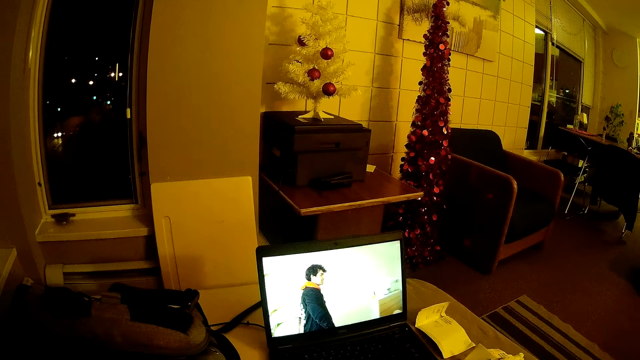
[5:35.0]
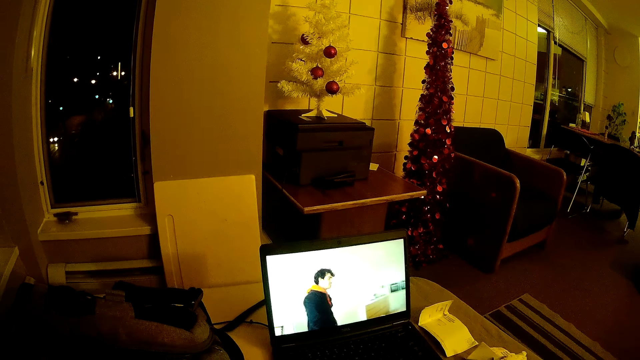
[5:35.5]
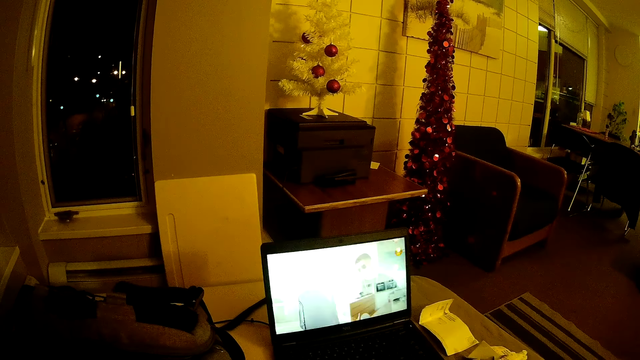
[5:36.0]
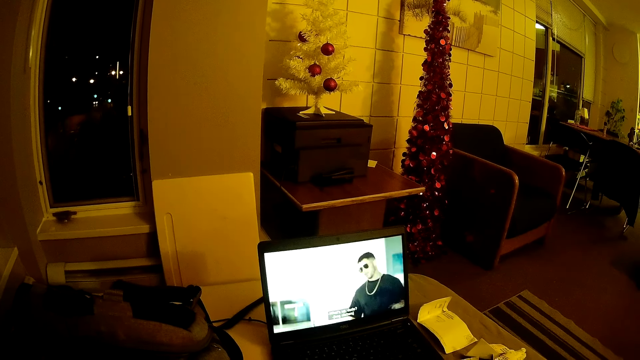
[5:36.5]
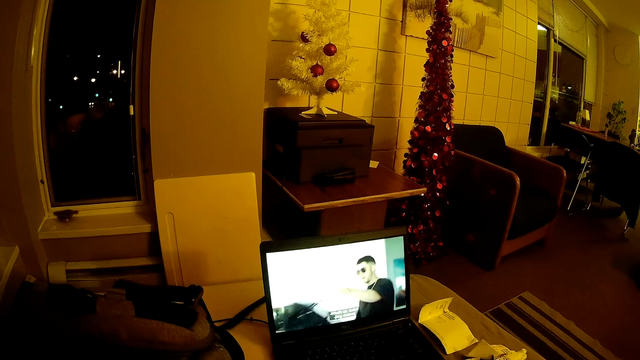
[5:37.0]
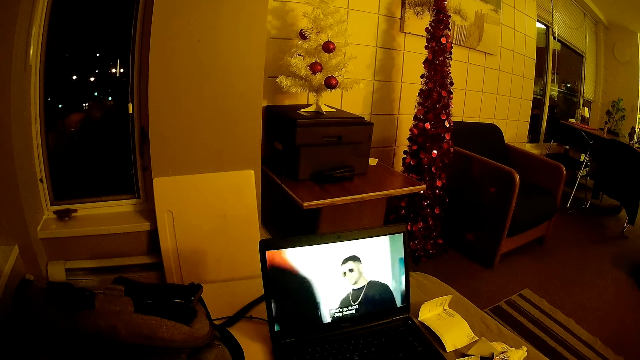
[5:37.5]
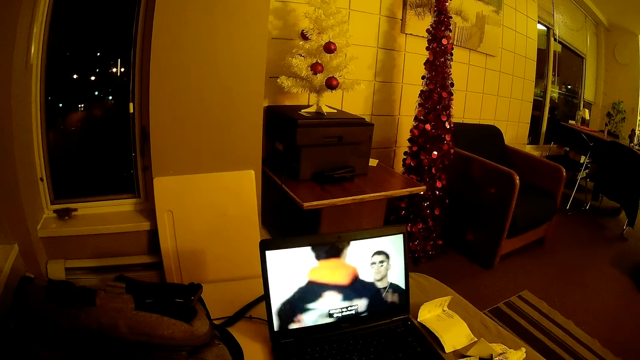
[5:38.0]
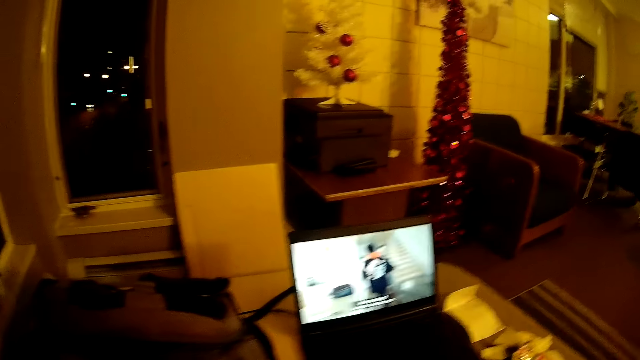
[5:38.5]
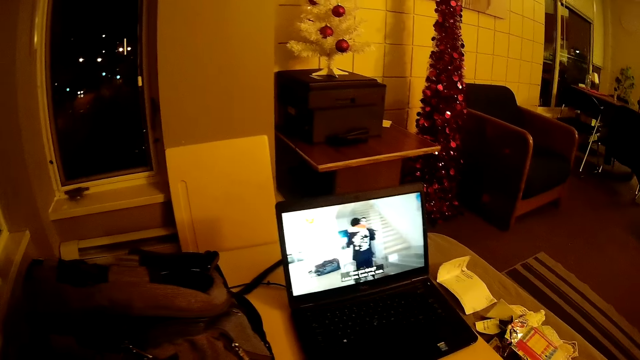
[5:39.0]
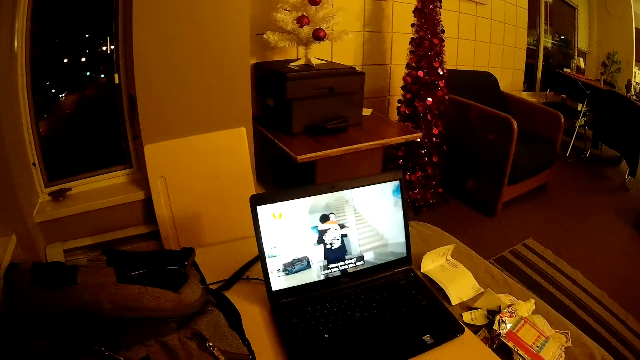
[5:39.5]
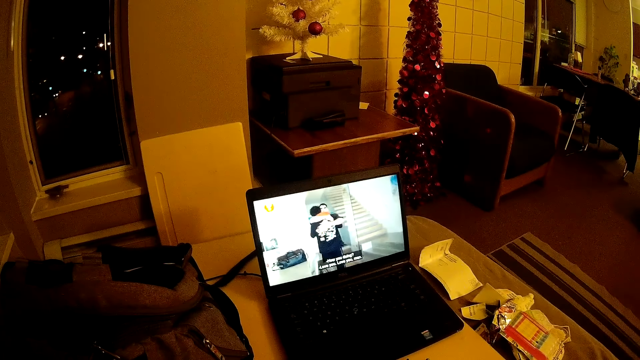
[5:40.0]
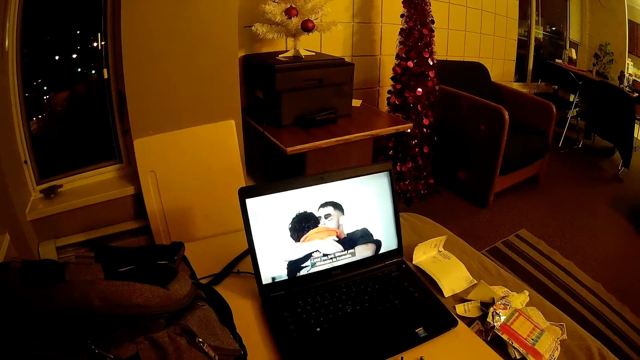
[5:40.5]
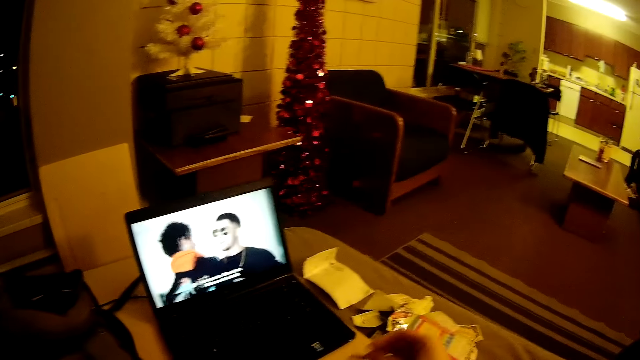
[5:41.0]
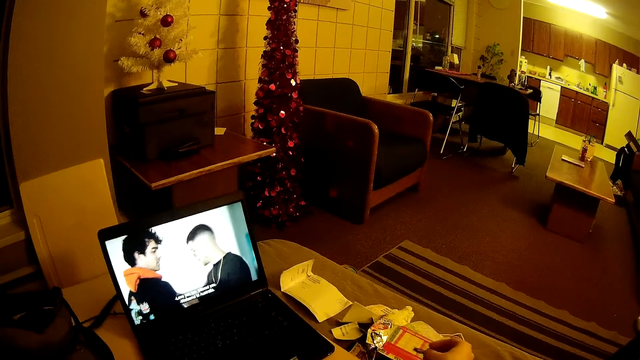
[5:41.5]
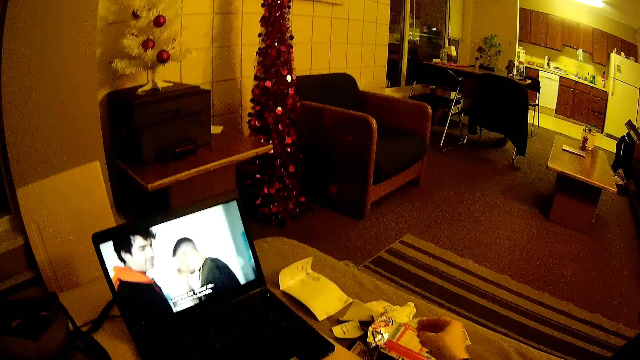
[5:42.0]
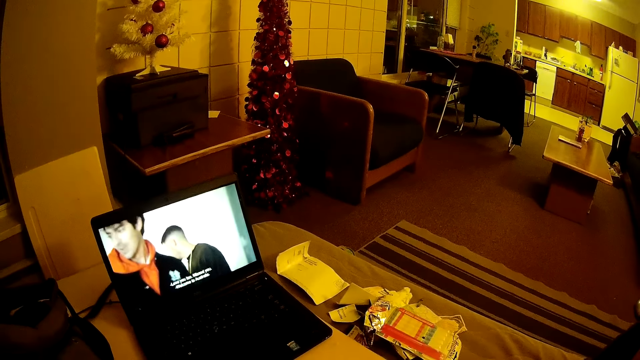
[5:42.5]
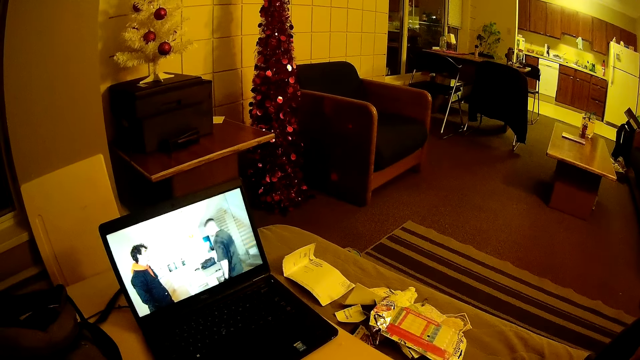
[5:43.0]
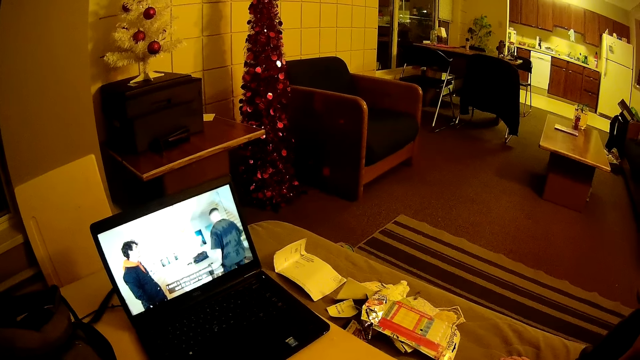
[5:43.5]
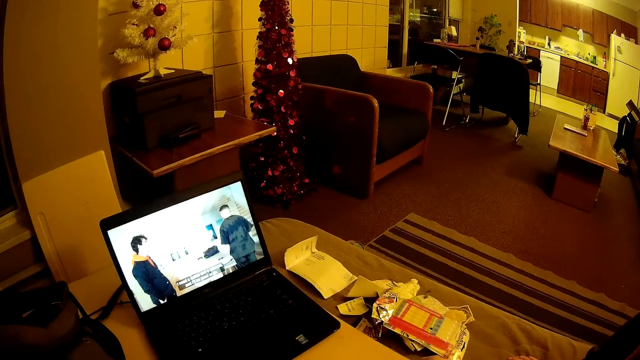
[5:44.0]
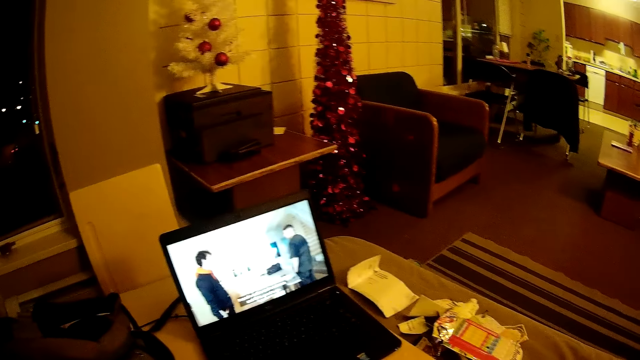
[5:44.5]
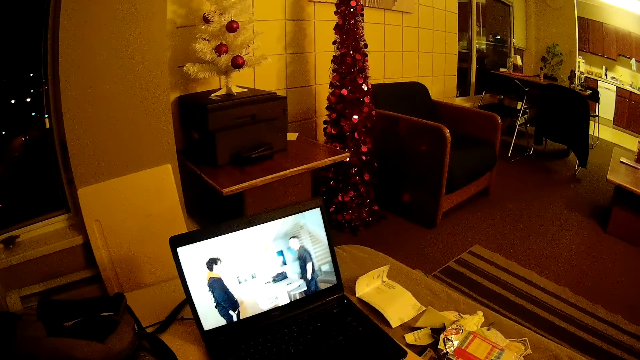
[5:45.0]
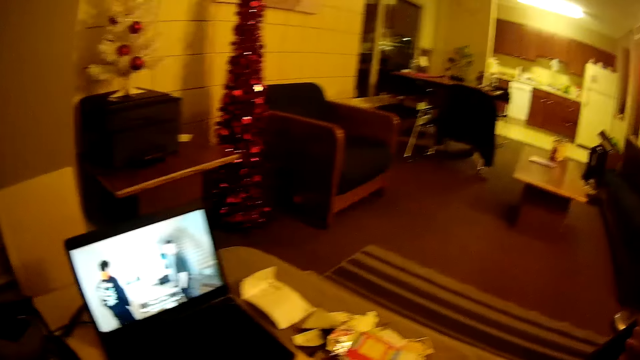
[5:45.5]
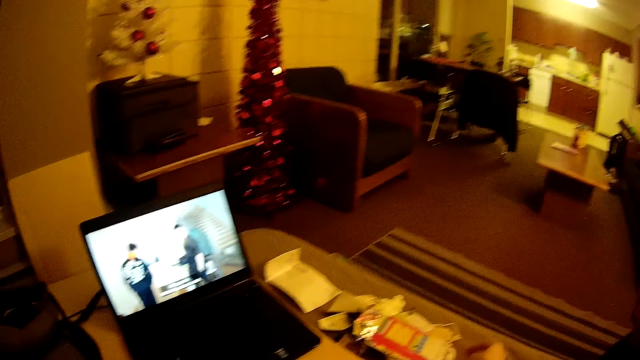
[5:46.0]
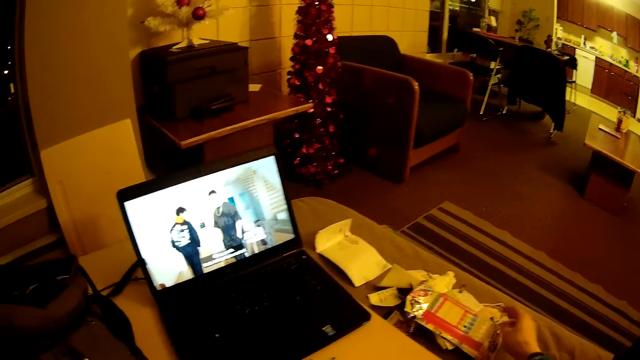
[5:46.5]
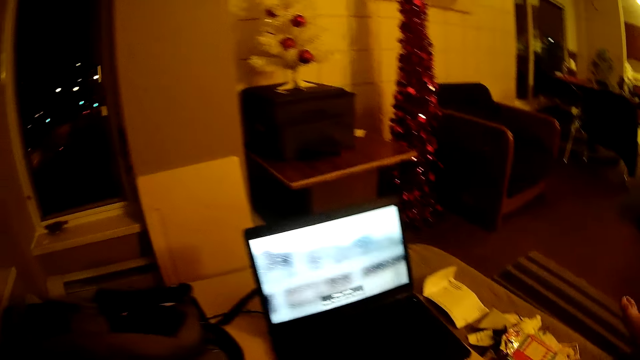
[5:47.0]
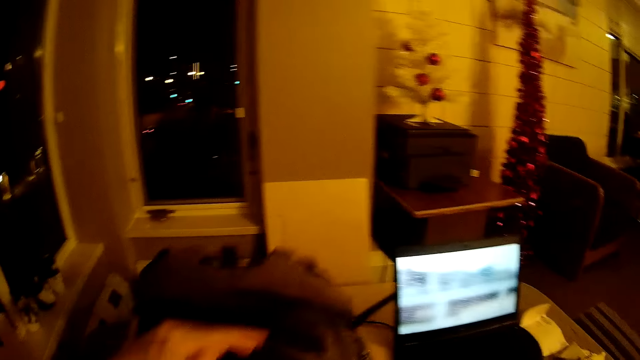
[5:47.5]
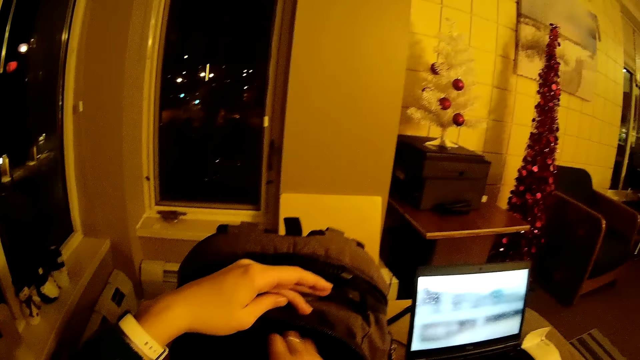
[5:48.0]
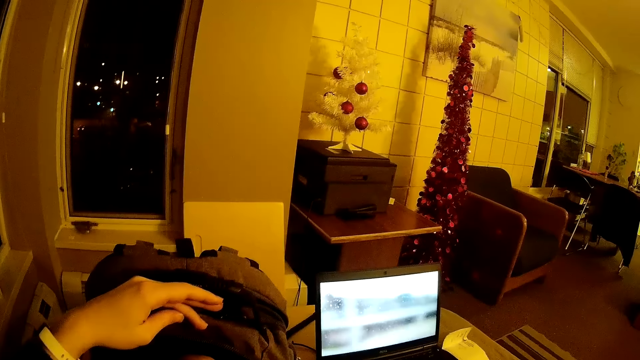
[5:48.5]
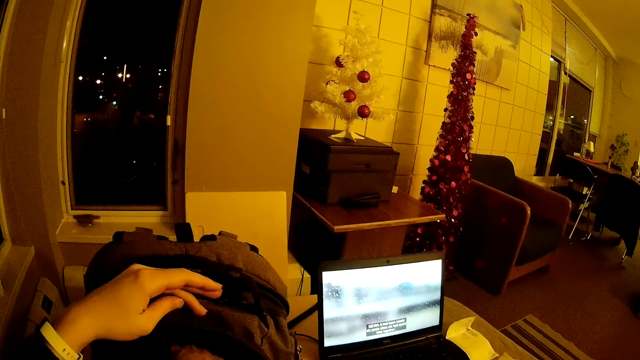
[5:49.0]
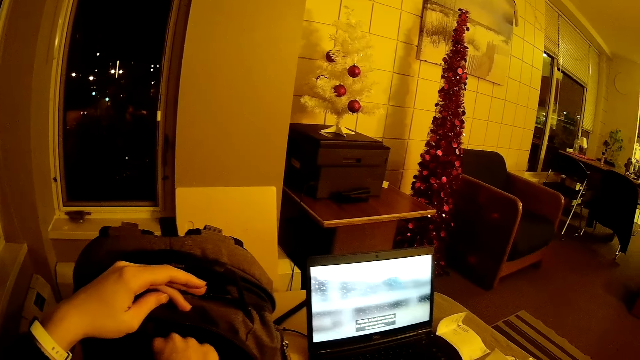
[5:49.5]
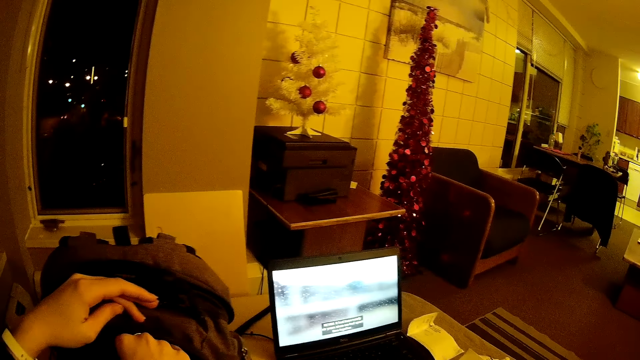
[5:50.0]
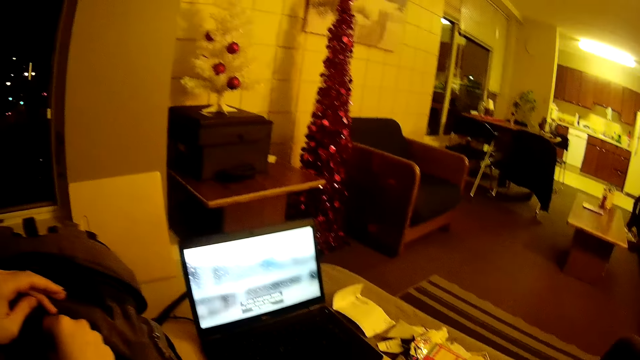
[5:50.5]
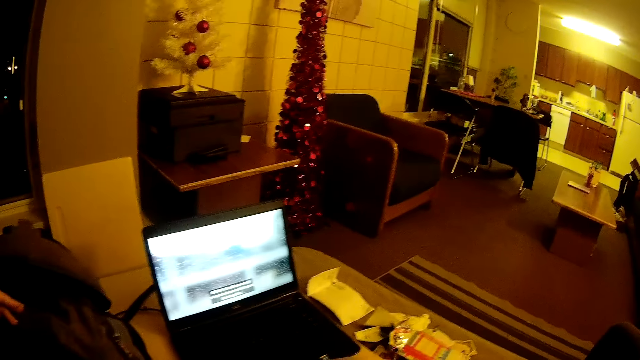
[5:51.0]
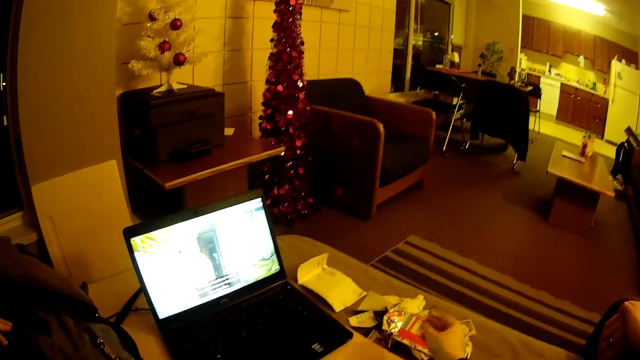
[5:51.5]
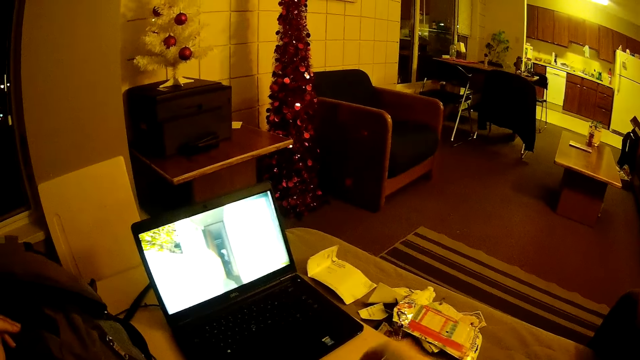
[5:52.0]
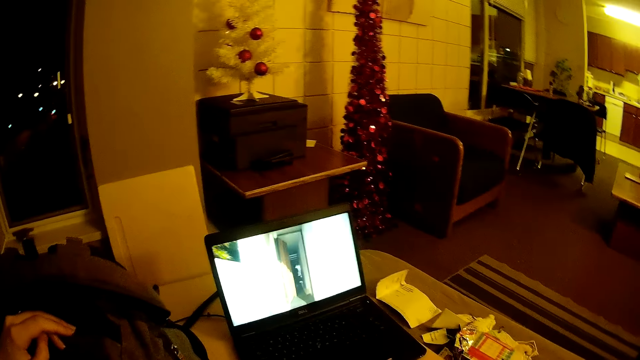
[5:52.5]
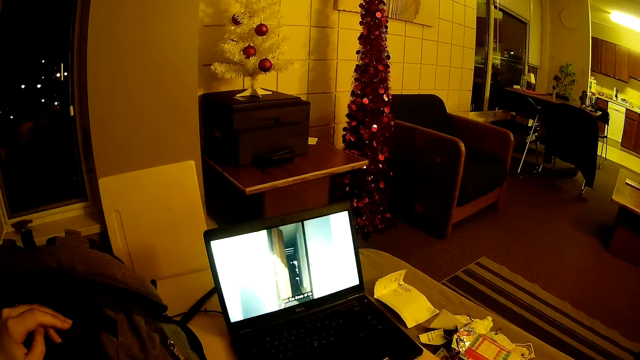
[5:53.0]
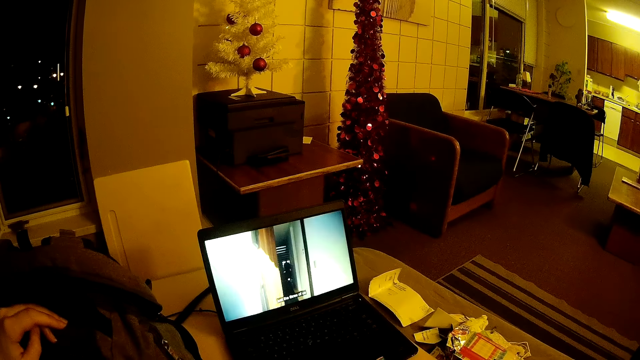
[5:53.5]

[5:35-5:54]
The camera wearer drops his stuff on the bed. They take stuff from his bag. They take stuff from his bag again. They look in the bag.

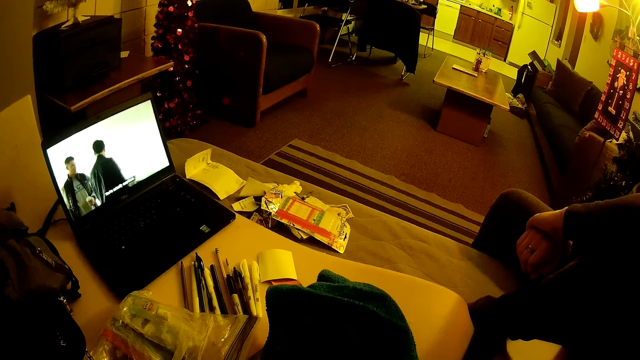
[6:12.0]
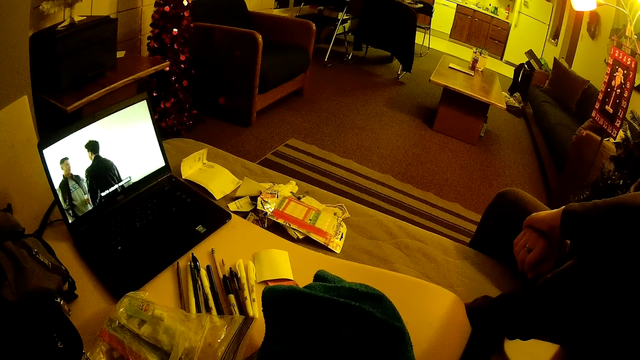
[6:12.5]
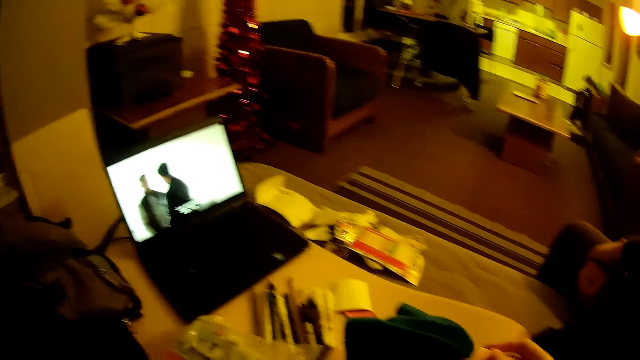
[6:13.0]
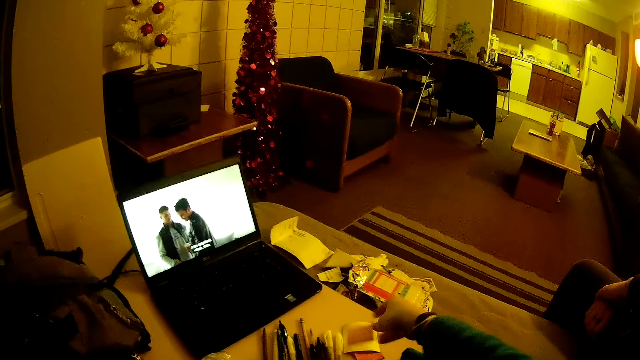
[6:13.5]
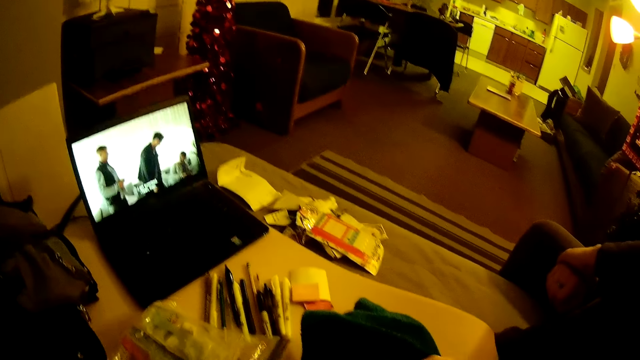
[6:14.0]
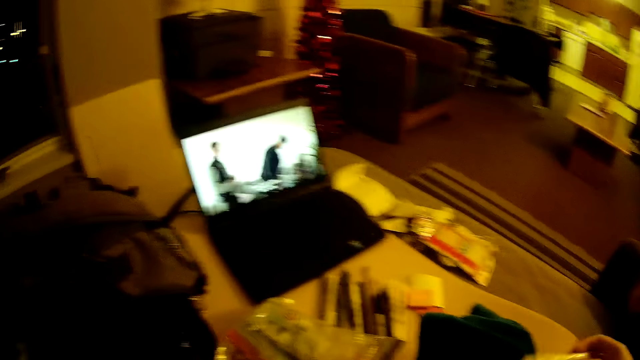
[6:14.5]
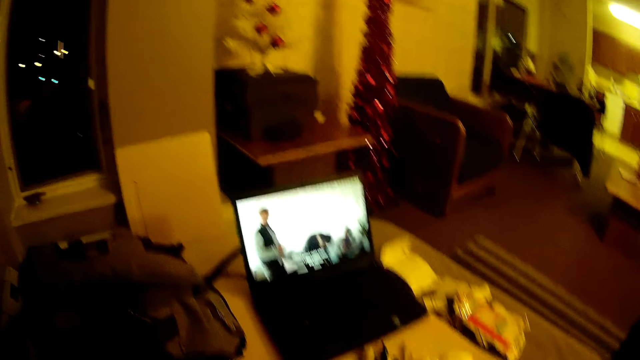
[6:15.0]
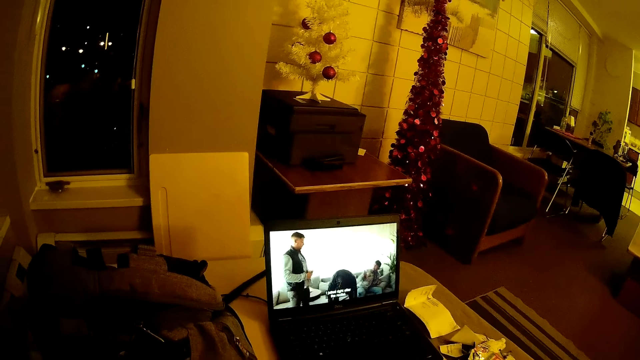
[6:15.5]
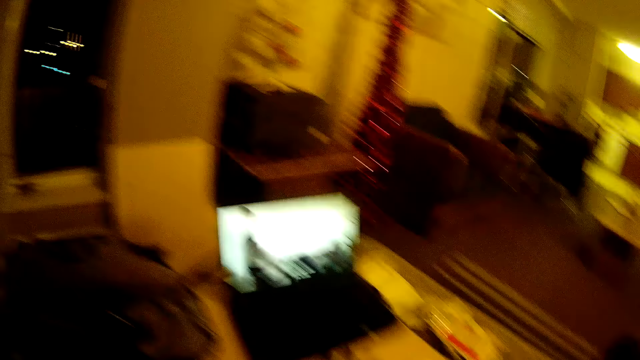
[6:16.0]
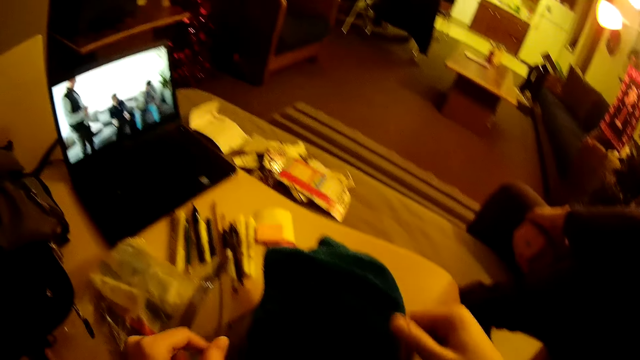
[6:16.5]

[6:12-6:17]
The camera wearer drops his stuff on the bed. He moves his hand. He looks at the laptop.
